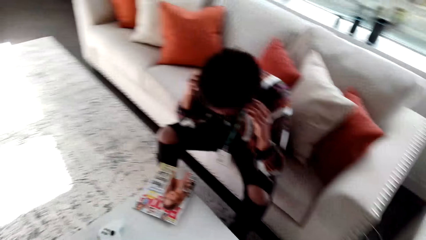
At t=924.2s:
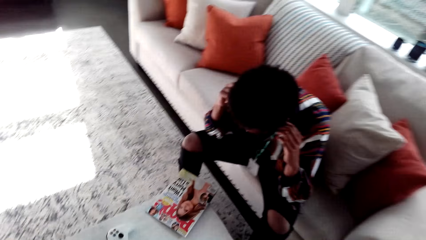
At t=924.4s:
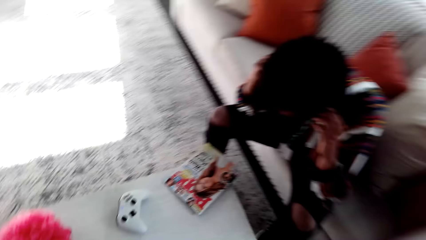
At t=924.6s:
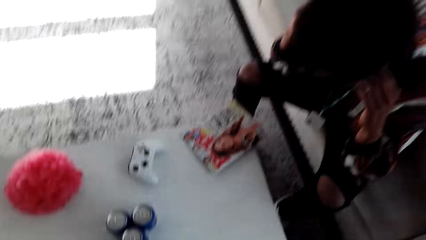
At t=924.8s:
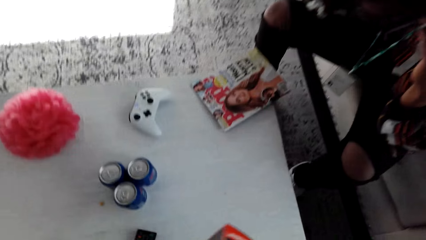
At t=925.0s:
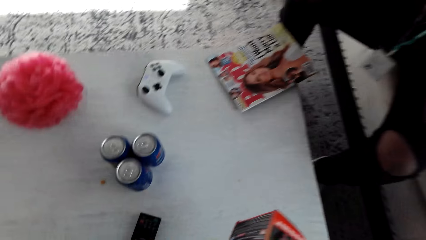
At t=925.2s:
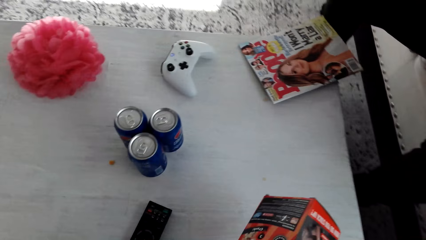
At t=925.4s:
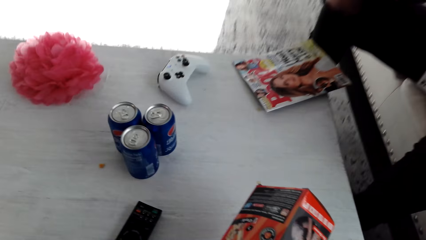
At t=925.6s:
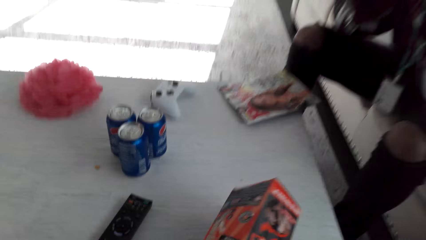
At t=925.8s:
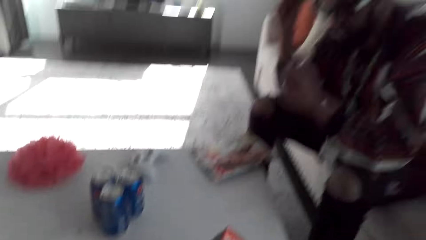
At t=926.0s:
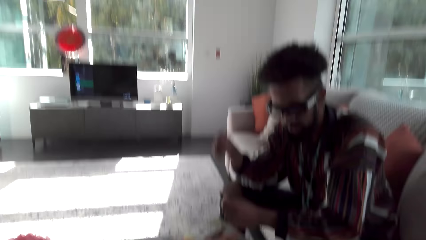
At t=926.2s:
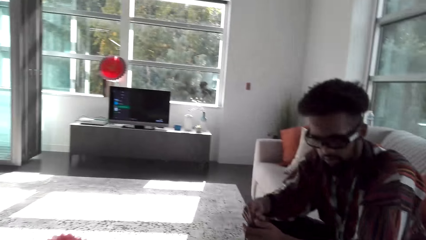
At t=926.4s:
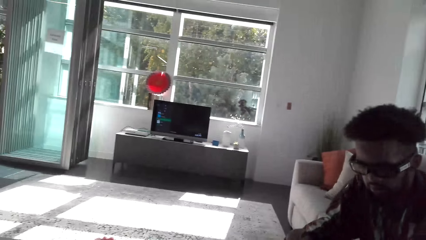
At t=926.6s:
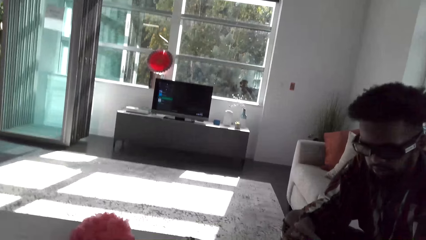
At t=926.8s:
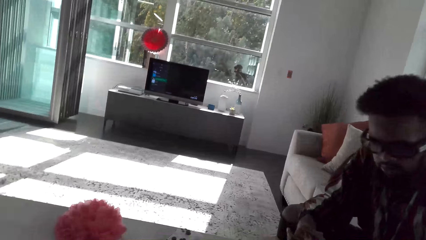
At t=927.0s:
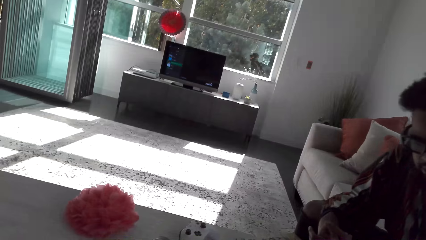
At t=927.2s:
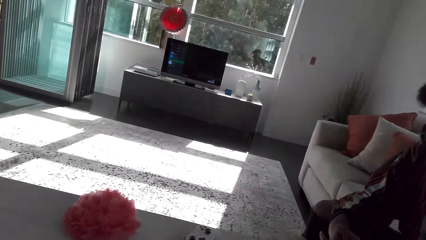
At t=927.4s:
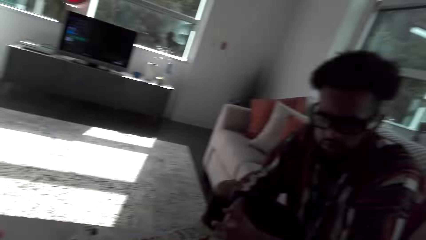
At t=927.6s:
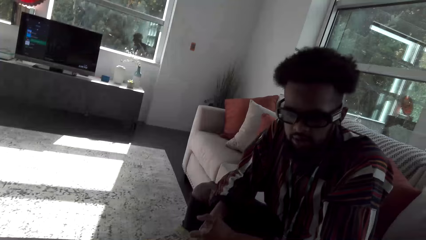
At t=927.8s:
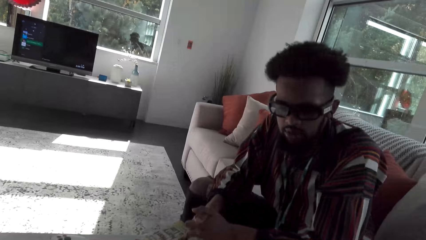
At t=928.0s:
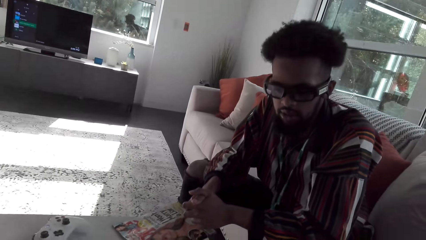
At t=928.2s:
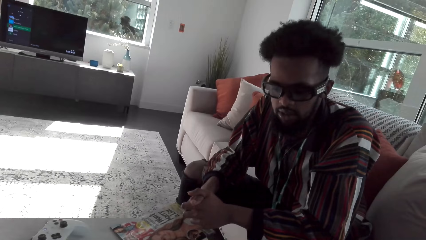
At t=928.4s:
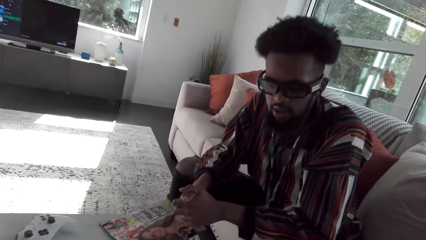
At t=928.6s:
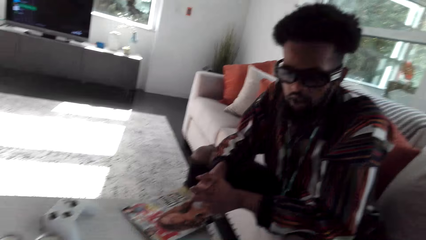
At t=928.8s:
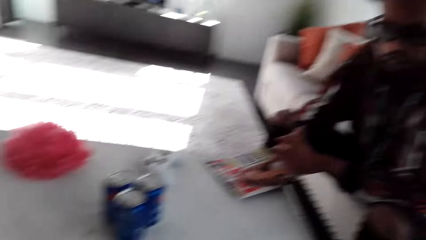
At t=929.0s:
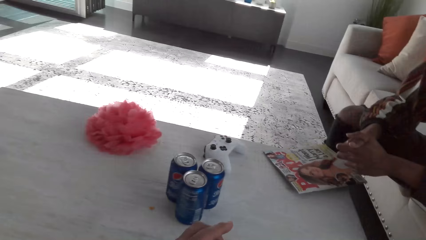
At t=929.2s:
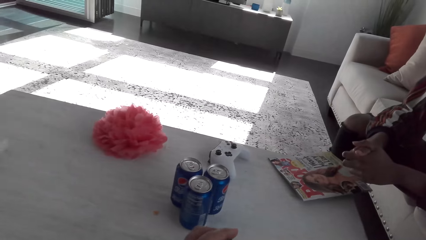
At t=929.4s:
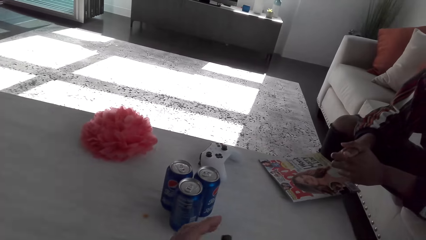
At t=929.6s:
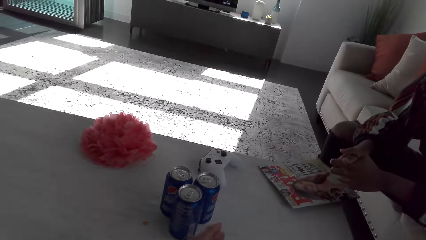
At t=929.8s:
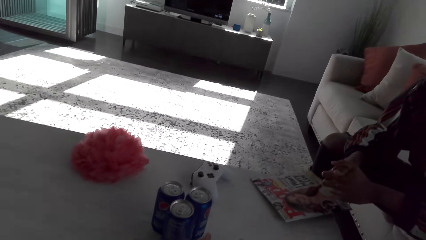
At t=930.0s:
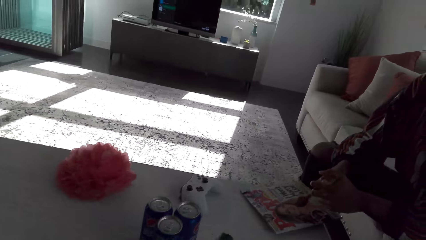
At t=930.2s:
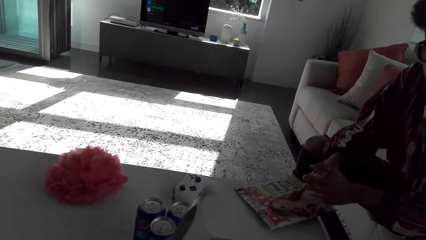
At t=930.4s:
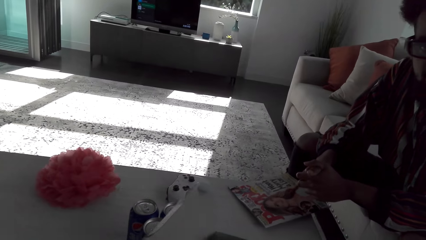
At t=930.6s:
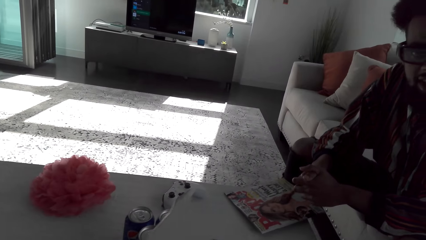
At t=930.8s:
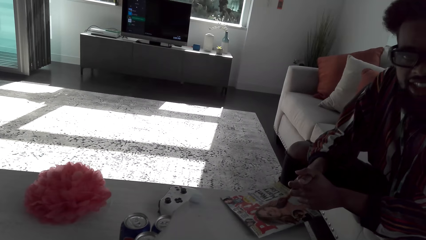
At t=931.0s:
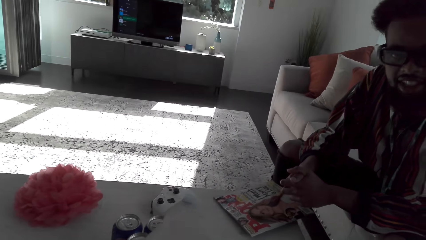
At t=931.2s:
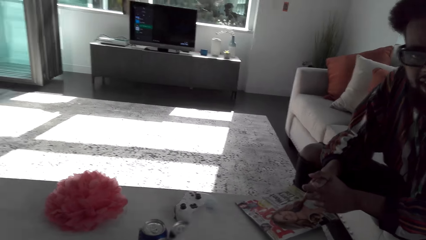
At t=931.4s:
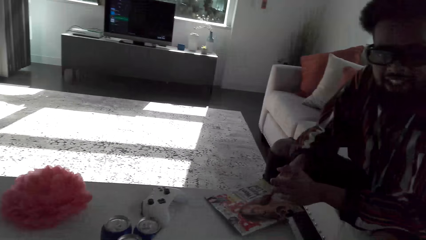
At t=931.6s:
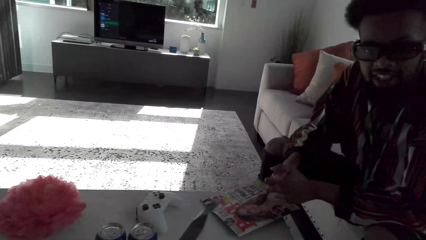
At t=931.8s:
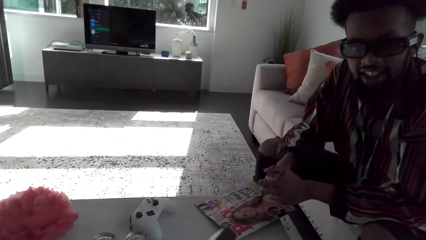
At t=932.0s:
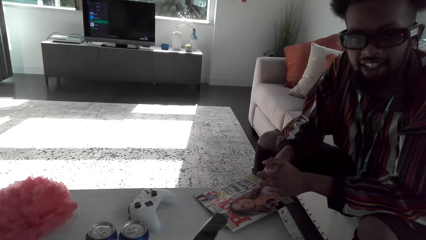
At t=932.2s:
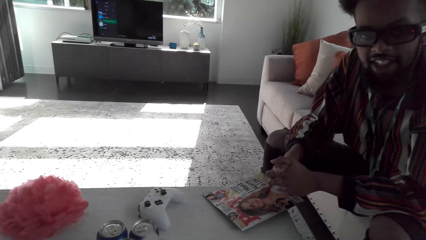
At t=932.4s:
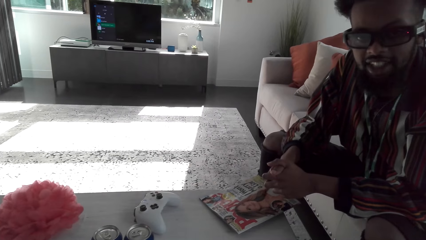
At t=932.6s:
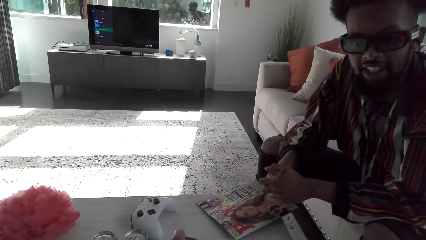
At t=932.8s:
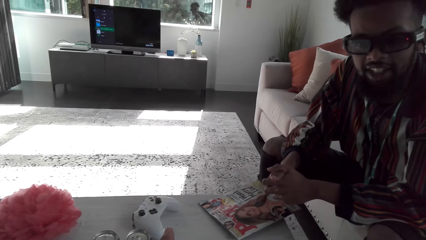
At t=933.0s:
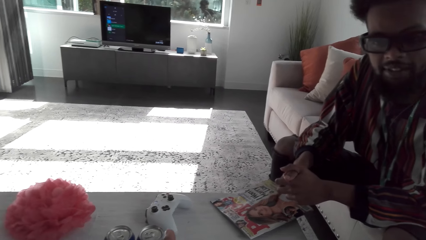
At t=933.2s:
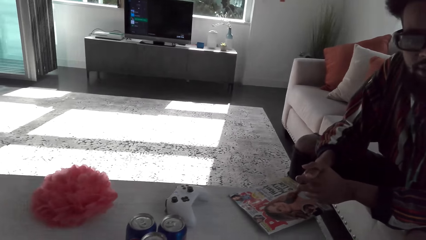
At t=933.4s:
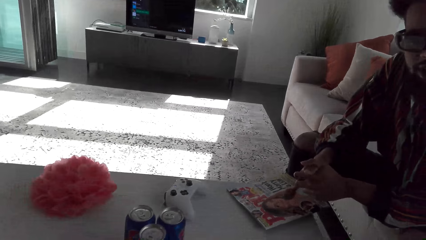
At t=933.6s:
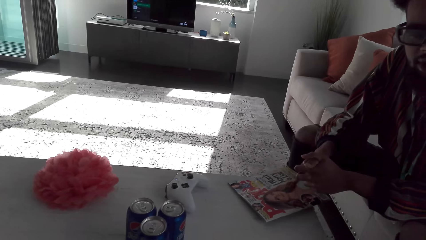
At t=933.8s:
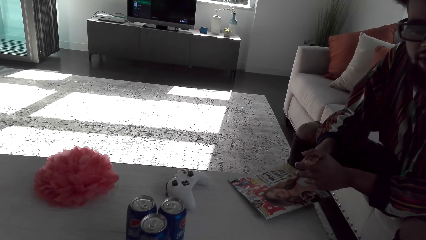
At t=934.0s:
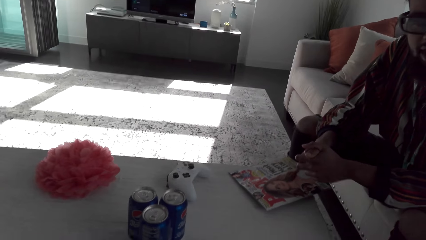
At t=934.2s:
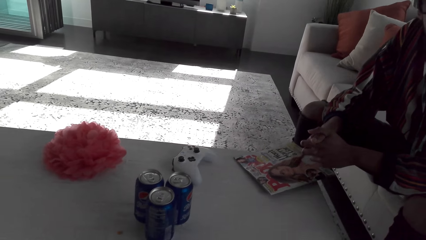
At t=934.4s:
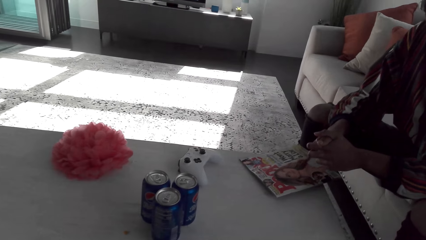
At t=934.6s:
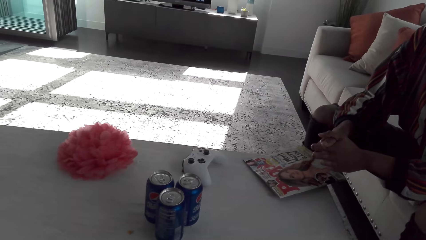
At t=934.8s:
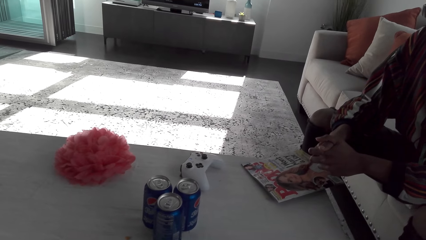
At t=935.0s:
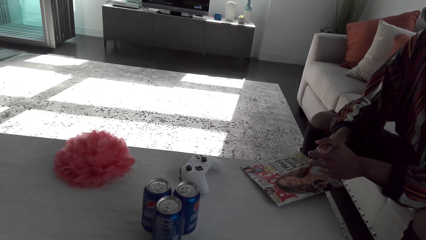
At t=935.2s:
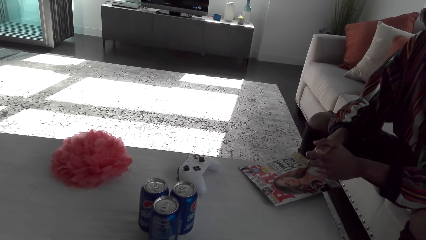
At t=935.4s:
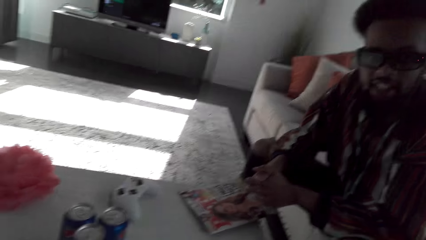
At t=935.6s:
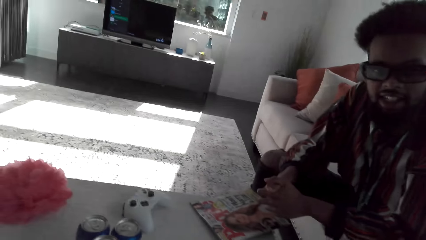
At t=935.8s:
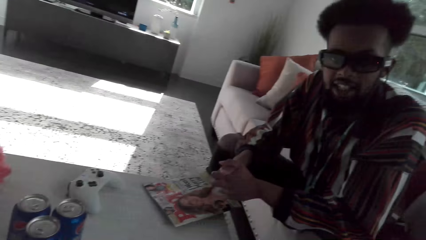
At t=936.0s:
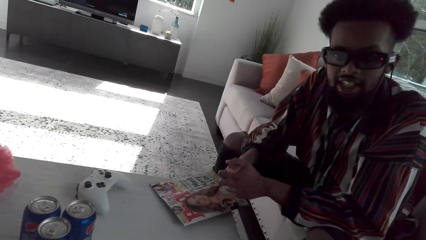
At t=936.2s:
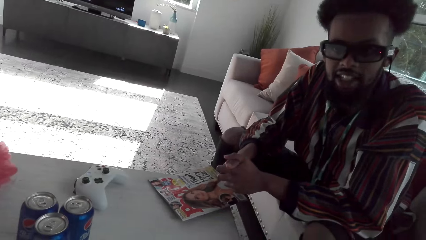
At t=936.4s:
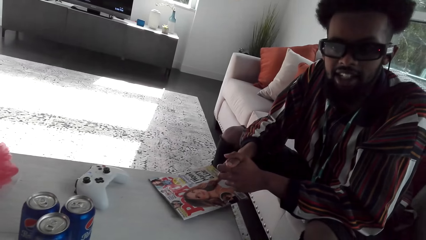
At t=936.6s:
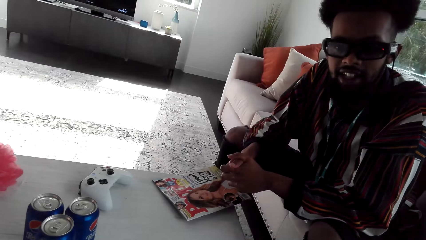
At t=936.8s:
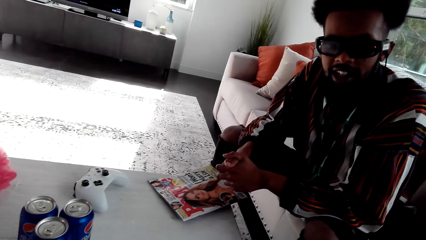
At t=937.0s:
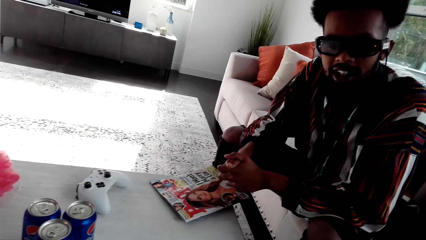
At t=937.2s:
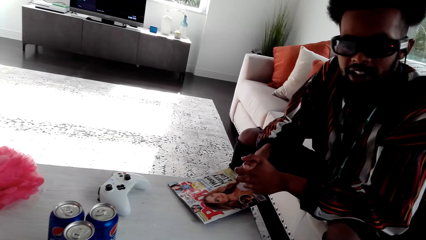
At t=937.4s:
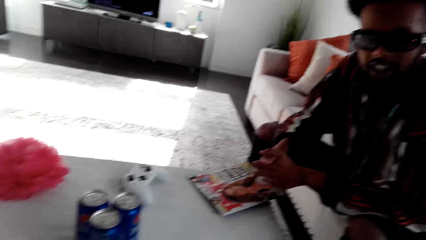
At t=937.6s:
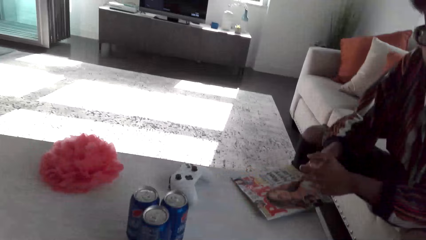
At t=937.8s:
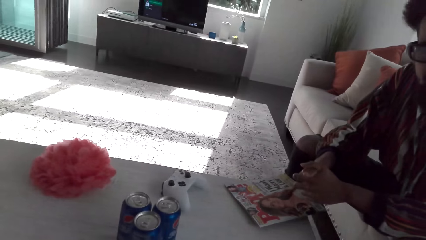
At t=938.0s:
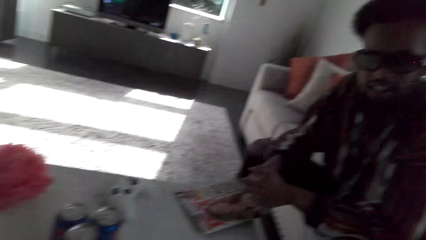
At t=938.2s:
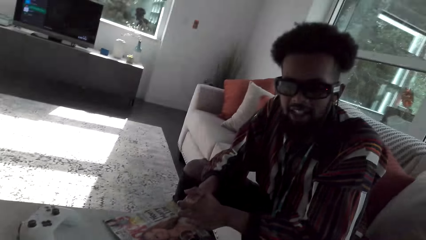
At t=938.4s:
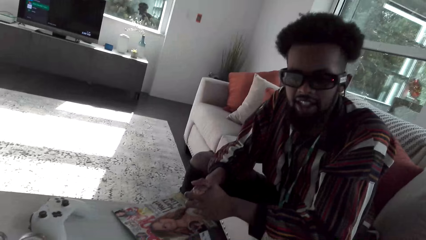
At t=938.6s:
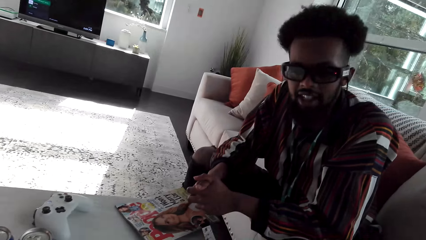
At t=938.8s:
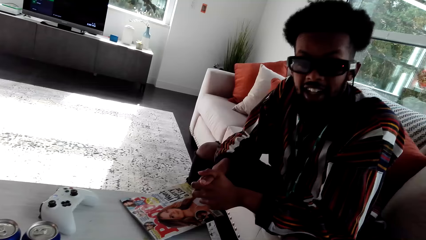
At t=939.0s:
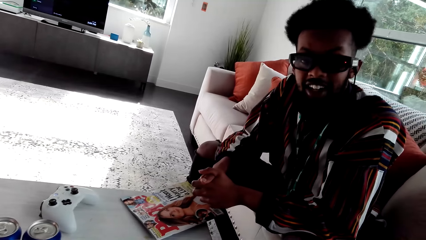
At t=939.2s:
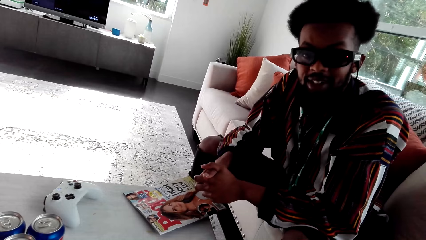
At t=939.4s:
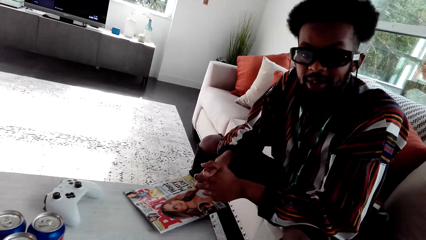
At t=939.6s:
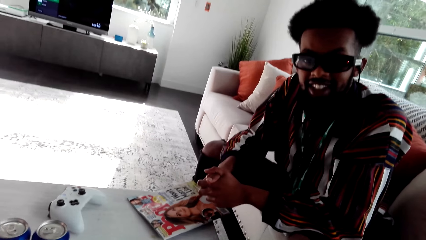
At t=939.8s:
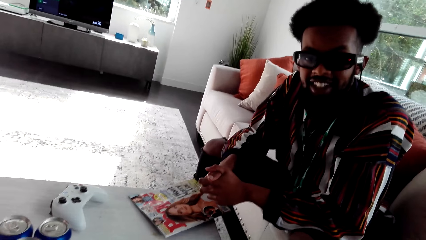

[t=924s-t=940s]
A man looks at the magazine cover. The camera wearer sits down. They speak to the man. They put the box on the table. The man speaks. The camera wearer speaks. The man speaks to the camera wearer. The man speaks. The camera wearer speaks to the man.
